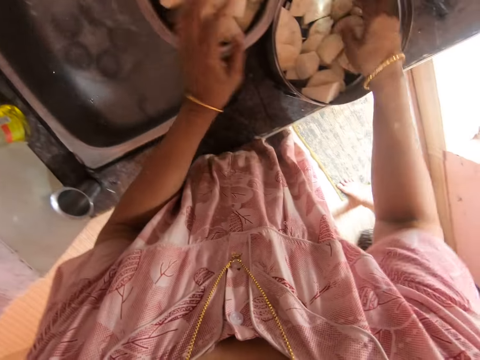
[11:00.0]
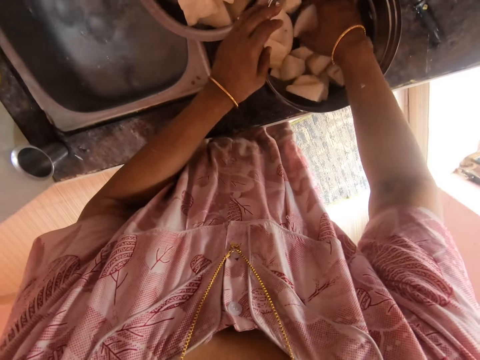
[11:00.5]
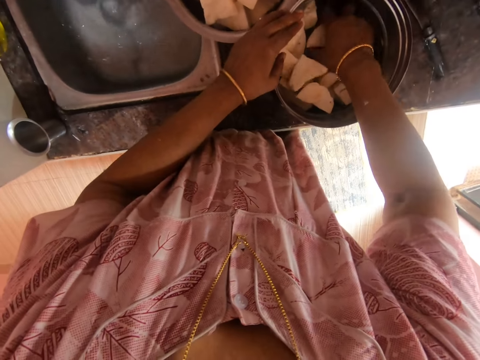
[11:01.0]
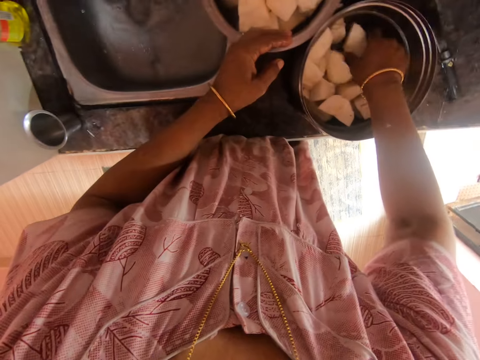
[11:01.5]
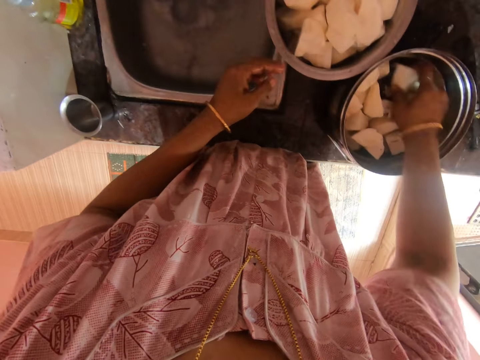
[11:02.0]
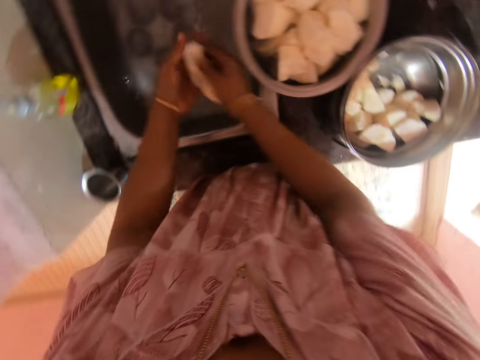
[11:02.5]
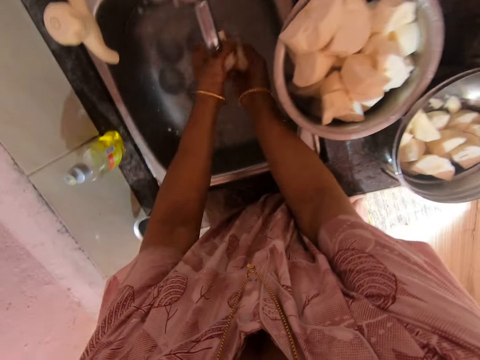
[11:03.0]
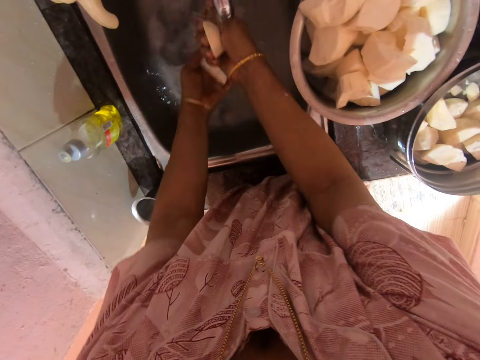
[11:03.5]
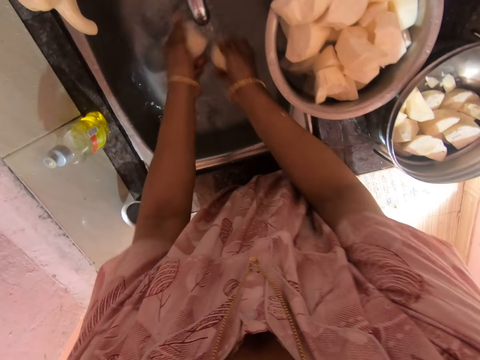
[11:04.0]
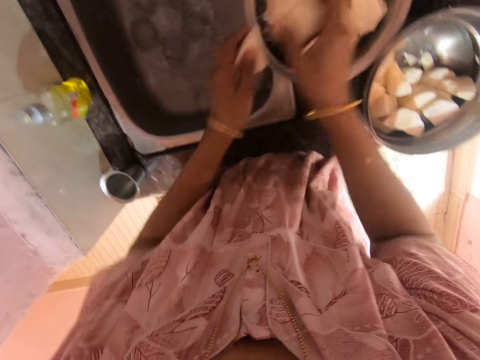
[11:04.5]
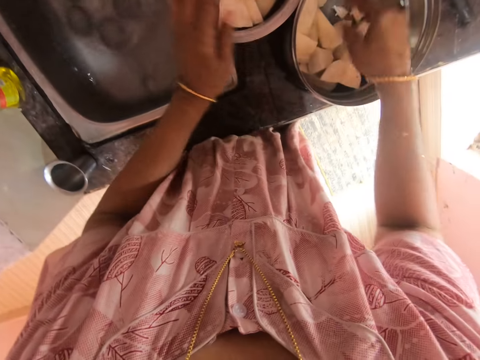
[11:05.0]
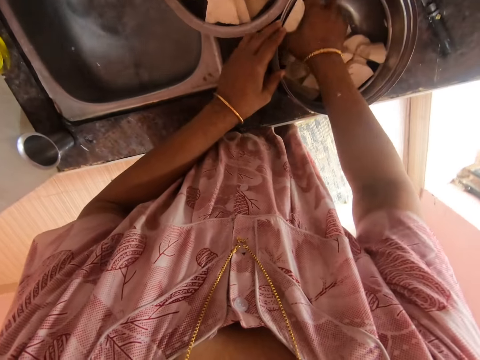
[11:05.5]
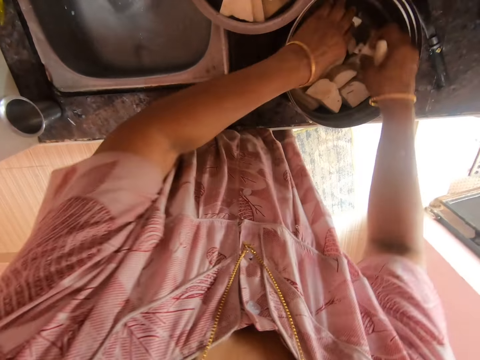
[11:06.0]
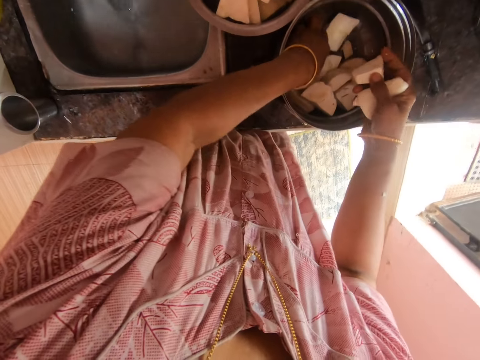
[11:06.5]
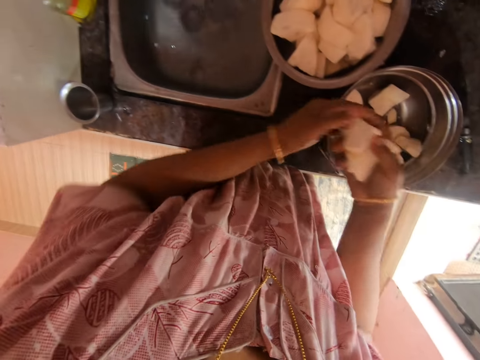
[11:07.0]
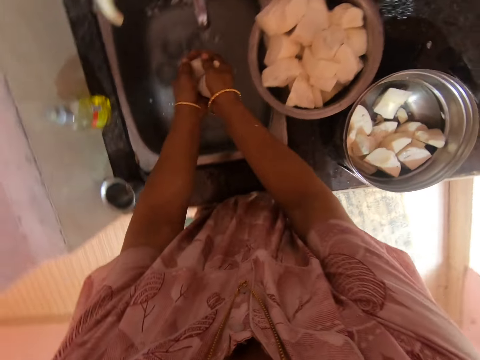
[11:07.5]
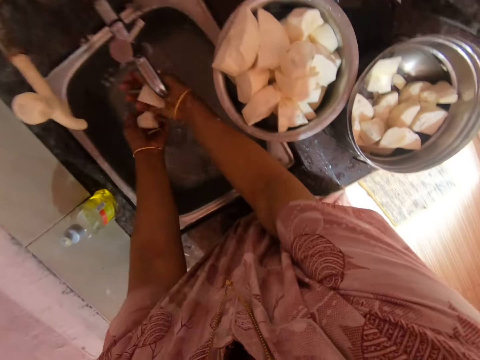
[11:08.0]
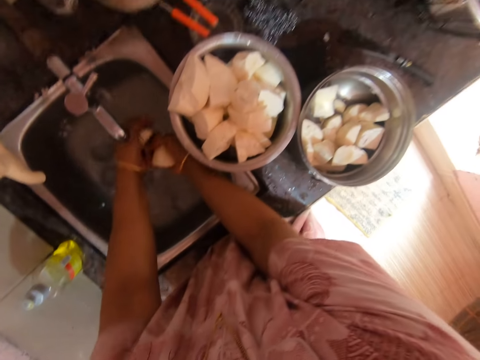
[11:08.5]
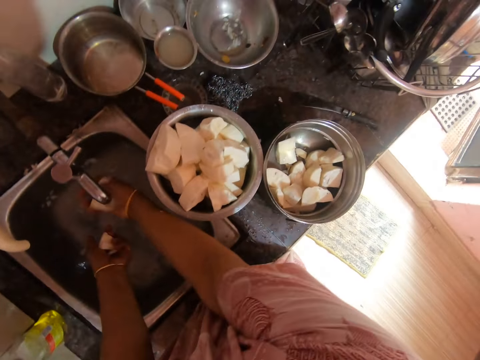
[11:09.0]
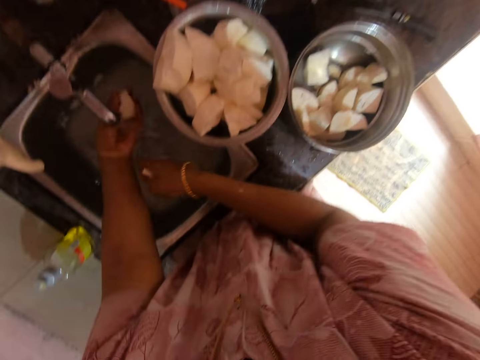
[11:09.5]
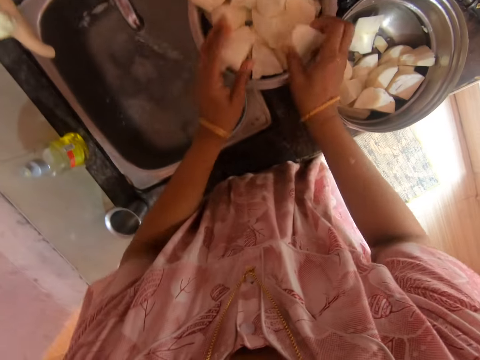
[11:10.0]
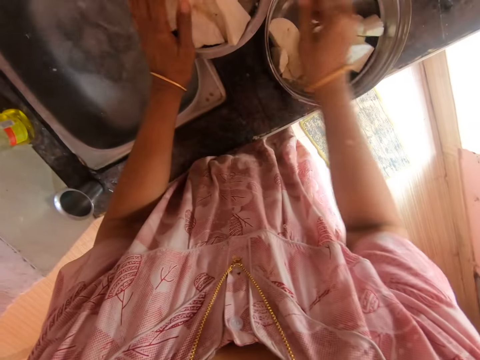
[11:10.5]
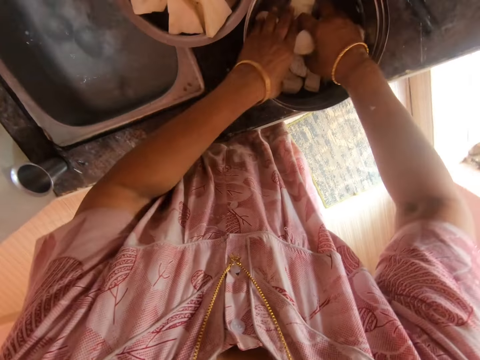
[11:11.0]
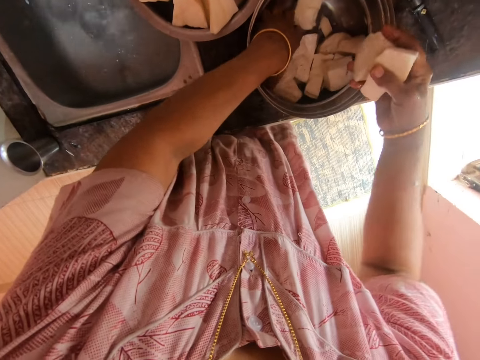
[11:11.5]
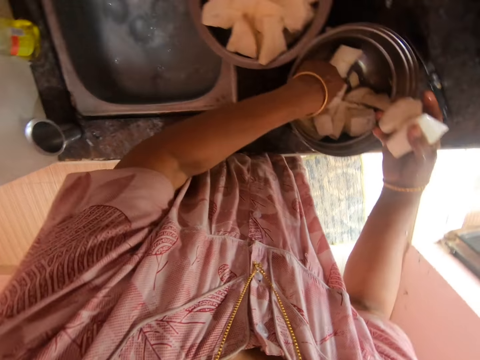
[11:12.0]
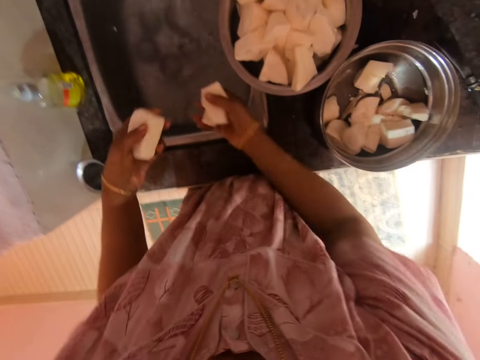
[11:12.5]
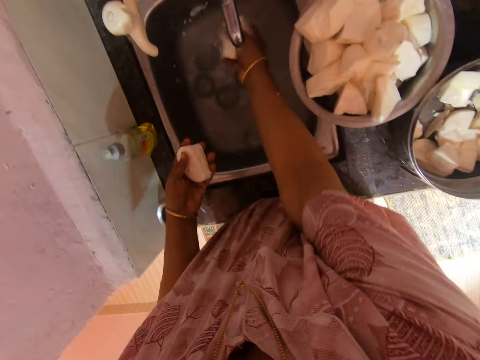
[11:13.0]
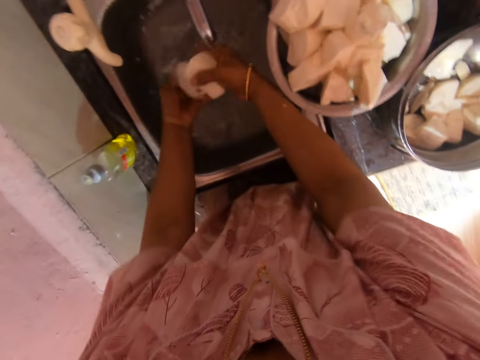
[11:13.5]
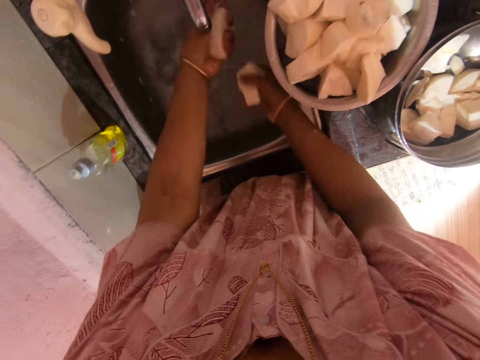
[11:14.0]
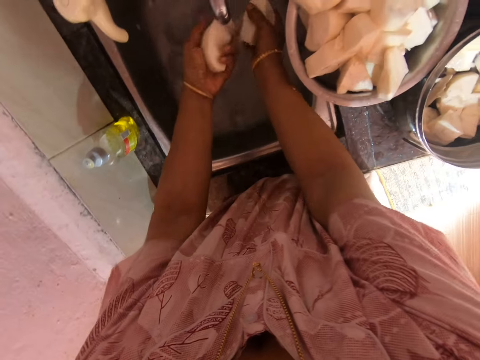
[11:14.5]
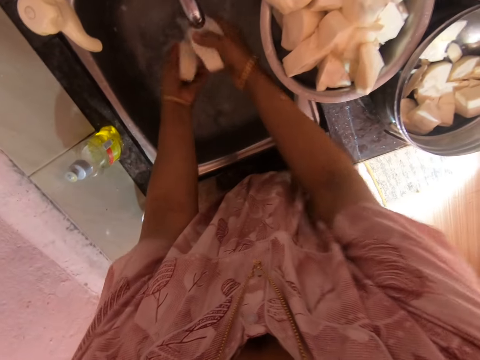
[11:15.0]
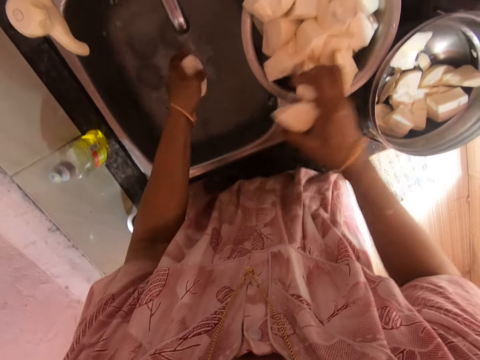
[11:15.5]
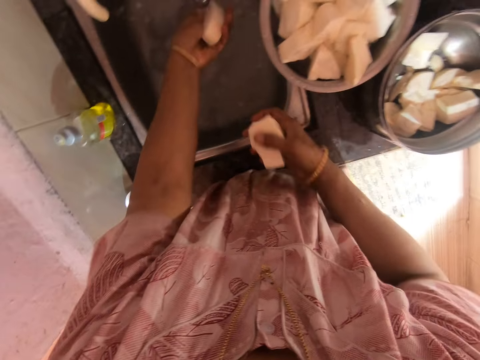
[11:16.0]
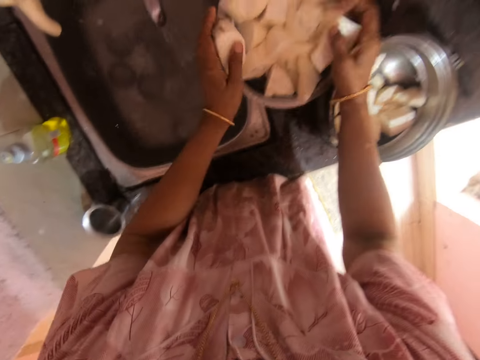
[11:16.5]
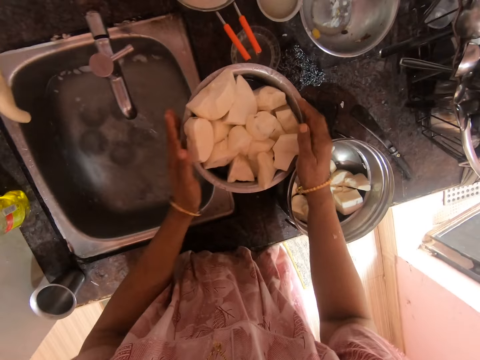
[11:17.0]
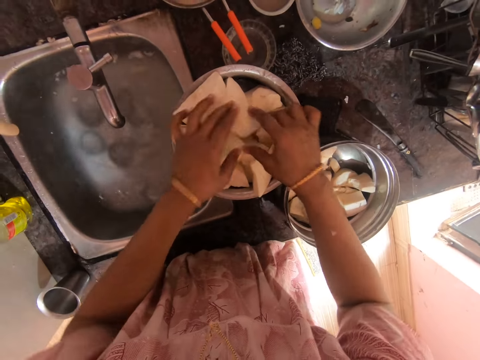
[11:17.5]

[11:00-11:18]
The camera wearer puts cassava in the pot. They pick cassava from the bowl and wash the cassava in the sink. They put the cassava in the pot. They pick cassava from the bowl and wash the cassava in the sink. They put the cassava in the pot. They pick cassava from the bowl and wash the cassava in the sink. They put the cassava in the pot.

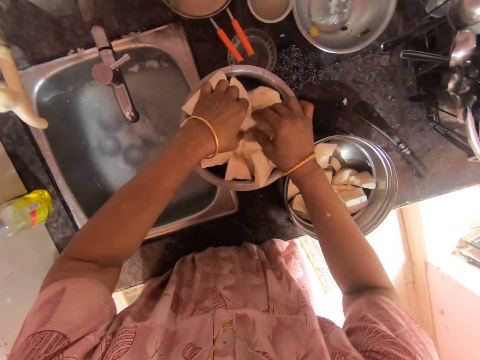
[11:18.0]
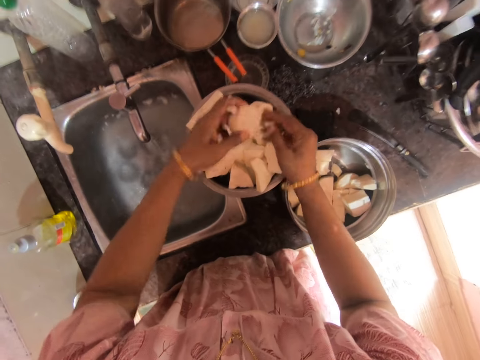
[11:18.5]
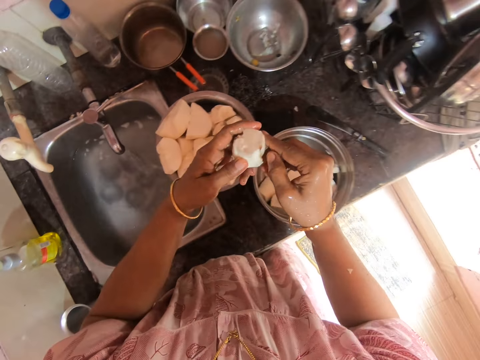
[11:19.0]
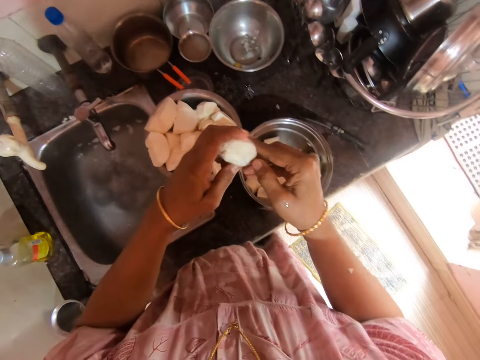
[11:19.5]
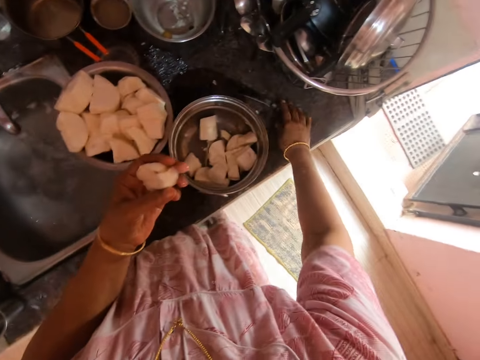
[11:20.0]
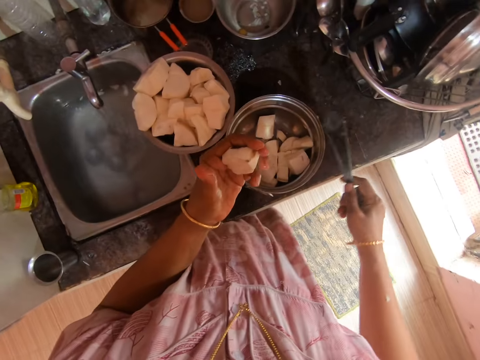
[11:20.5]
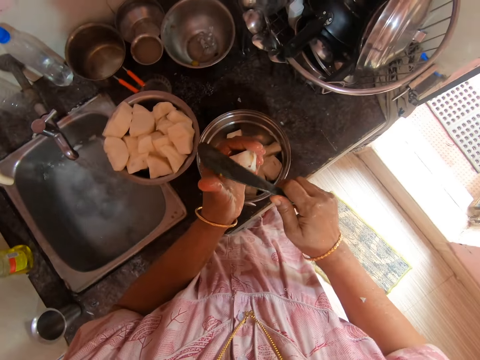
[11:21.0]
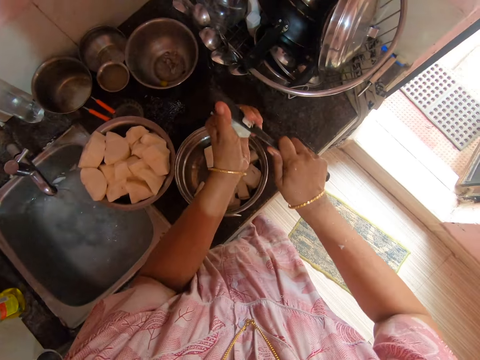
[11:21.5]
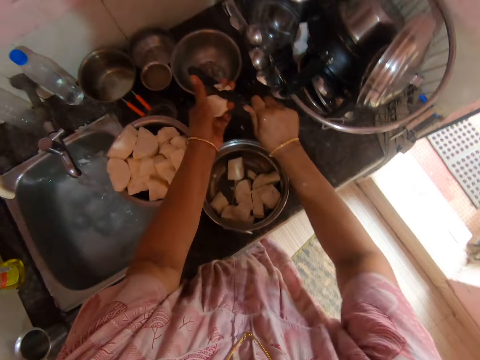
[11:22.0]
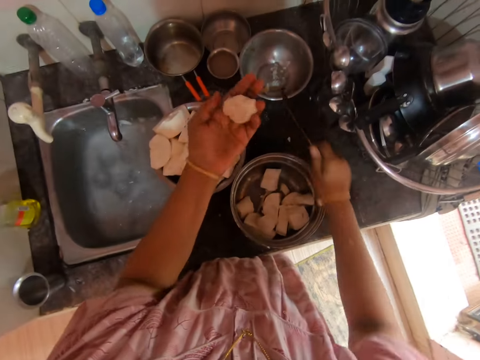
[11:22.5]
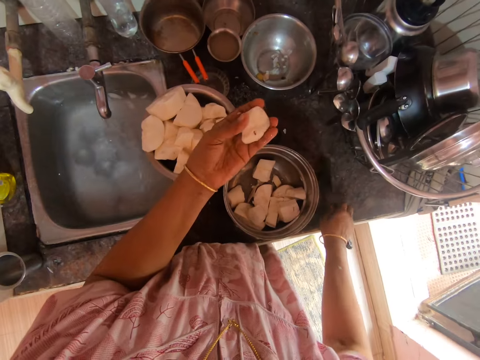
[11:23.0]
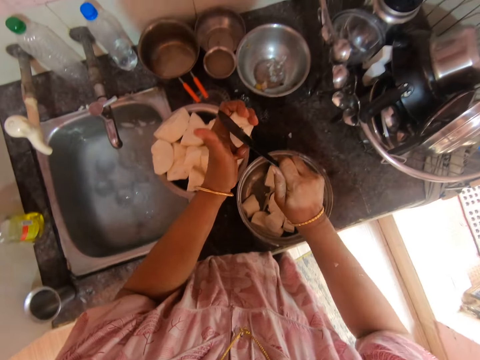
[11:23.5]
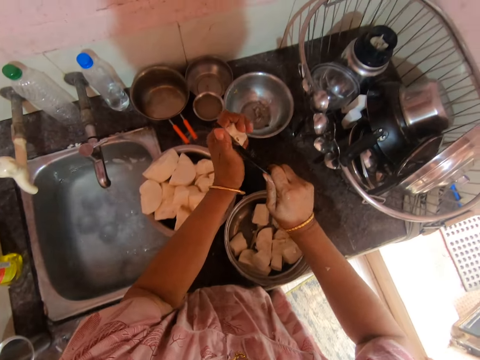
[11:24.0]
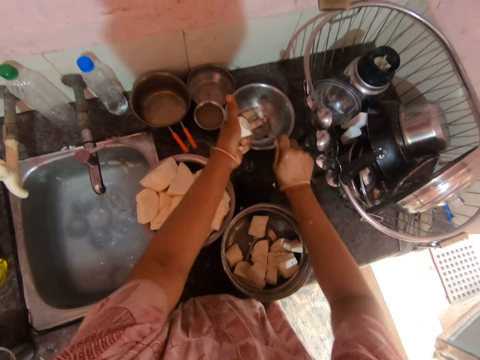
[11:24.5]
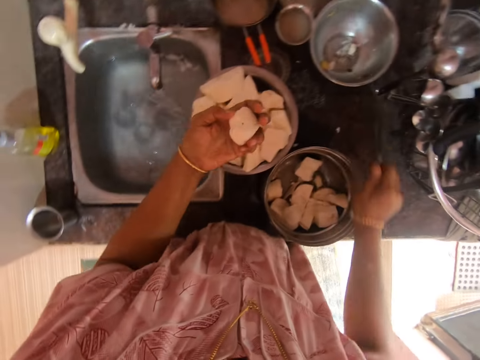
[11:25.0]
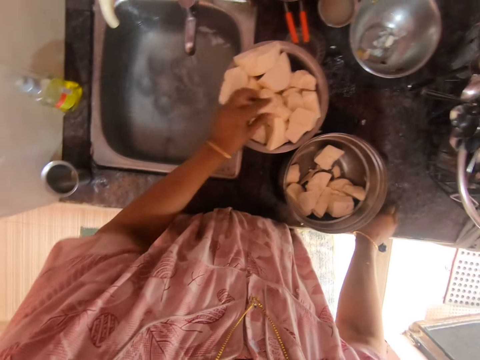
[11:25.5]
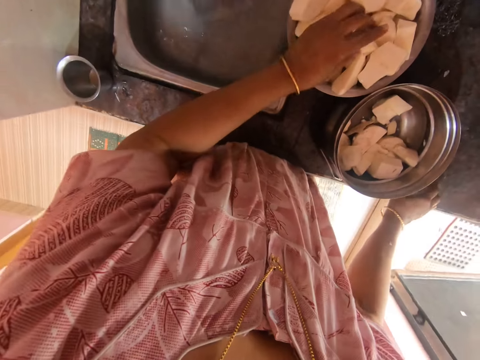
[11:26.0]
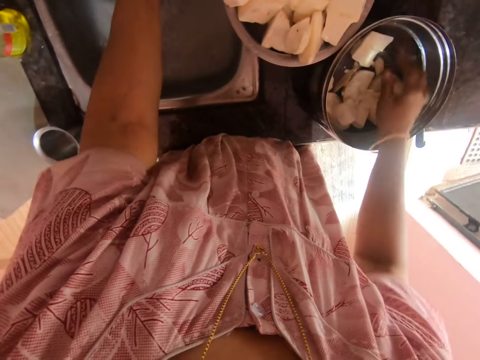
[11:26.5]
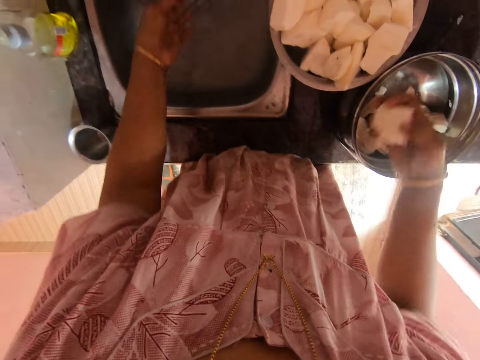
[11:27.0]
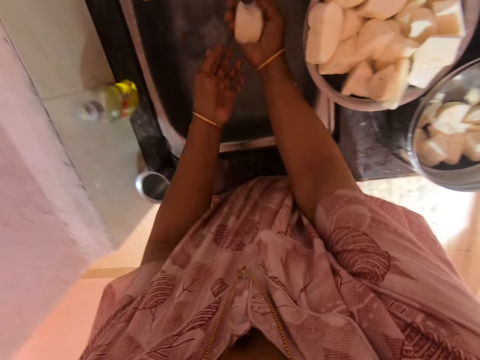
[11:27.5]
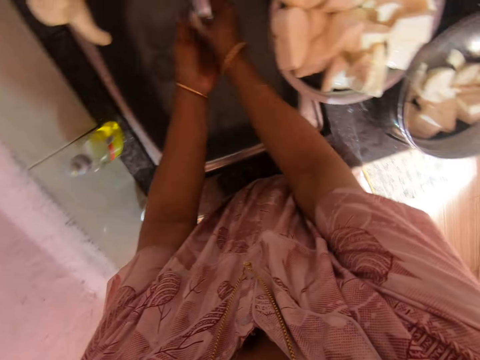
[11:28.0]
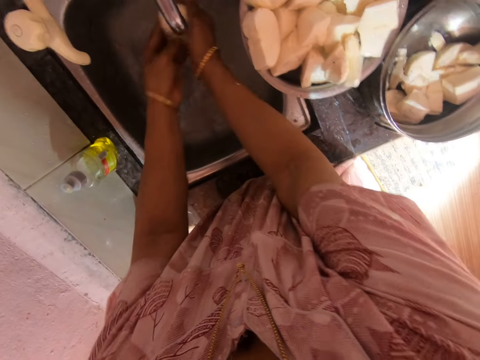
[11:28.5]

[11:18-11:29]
The camera wearer picks cassava from the pot. They remove dirt from the cassava. They pick a knife from the table. They cut the cassava with the knife. They peel the cassava. They drop the dirt in the bowl on the table. They cut the cassava with the knife. They drop the dirt in the bowl on the table. They put the cassava in the pot. They pick cassava from the bowl and wash the cassava in the sink.
